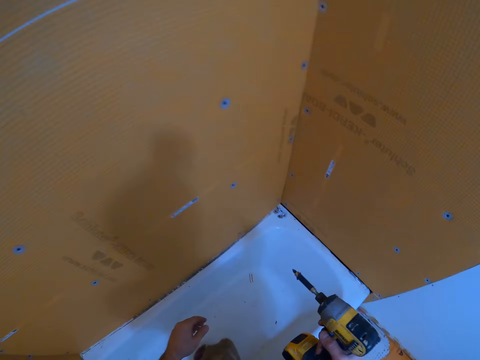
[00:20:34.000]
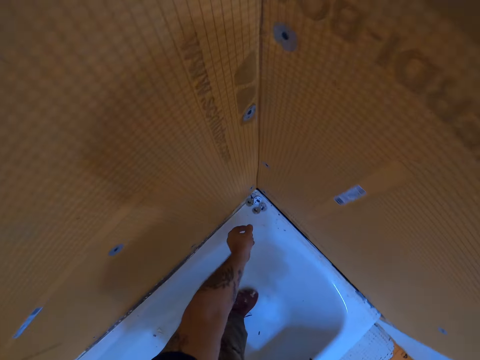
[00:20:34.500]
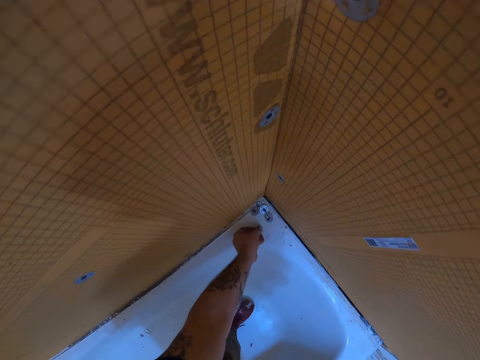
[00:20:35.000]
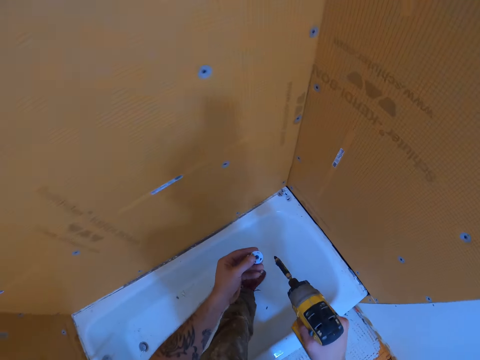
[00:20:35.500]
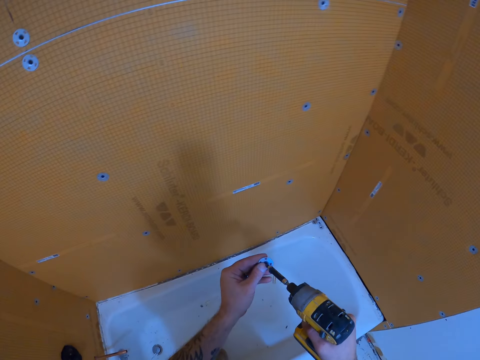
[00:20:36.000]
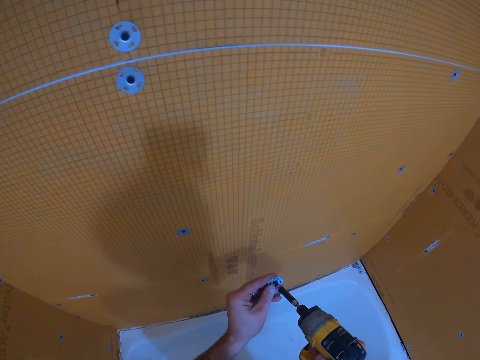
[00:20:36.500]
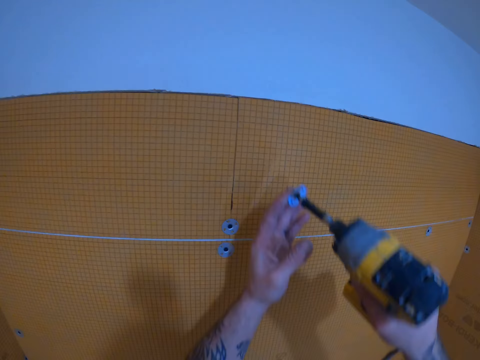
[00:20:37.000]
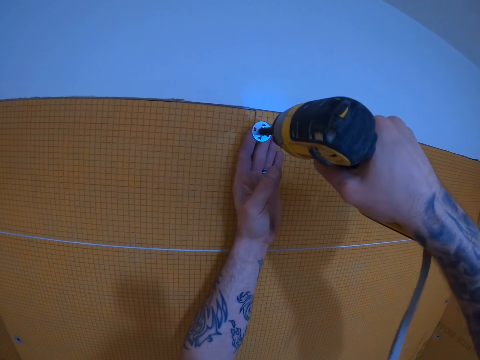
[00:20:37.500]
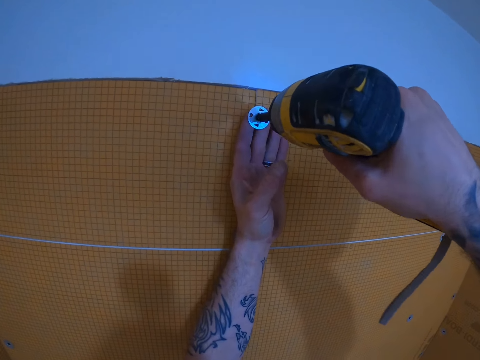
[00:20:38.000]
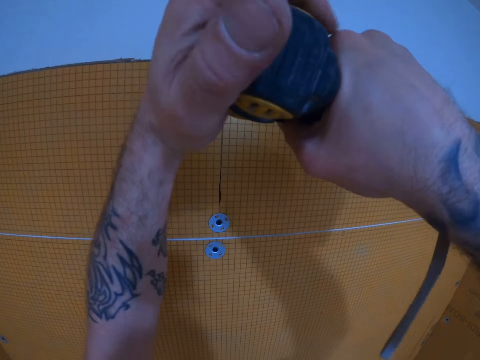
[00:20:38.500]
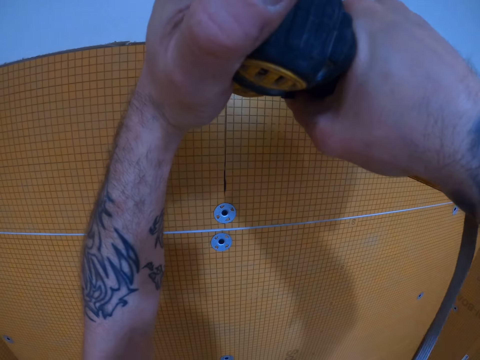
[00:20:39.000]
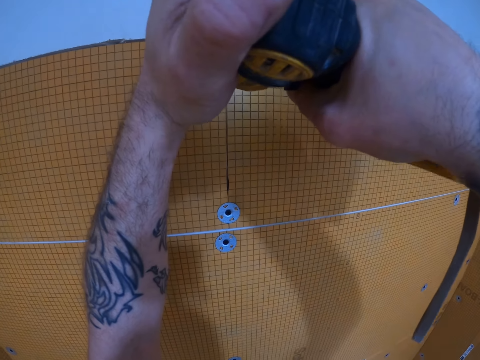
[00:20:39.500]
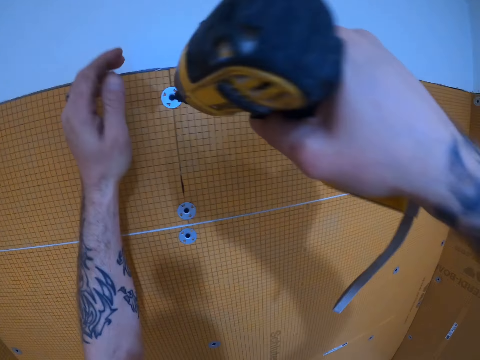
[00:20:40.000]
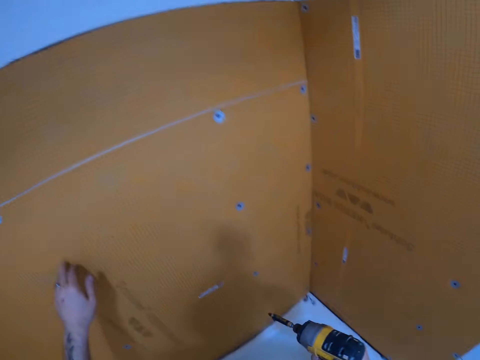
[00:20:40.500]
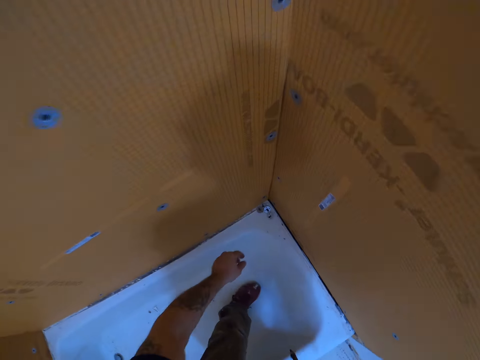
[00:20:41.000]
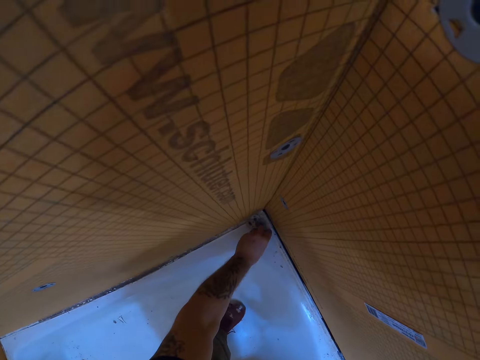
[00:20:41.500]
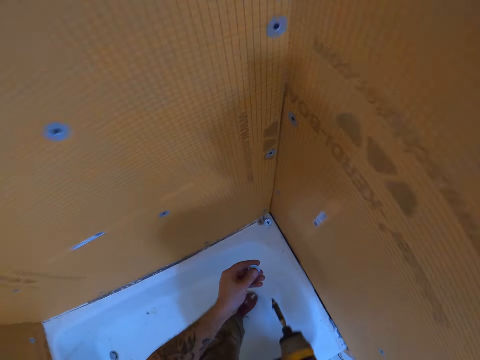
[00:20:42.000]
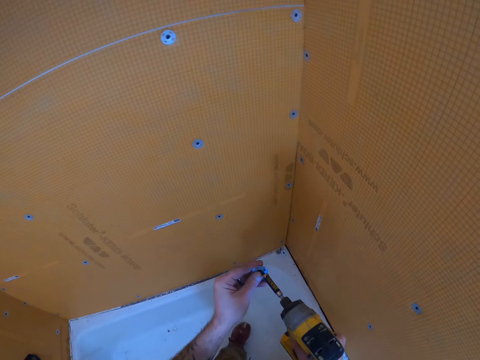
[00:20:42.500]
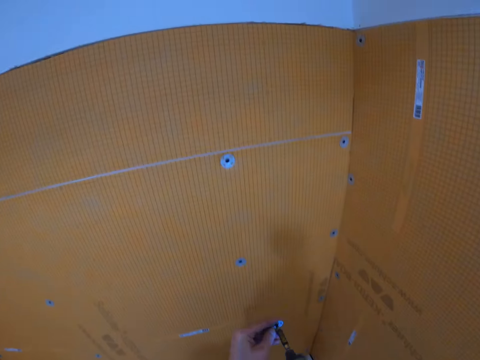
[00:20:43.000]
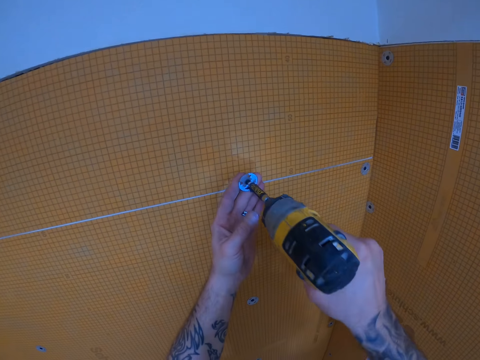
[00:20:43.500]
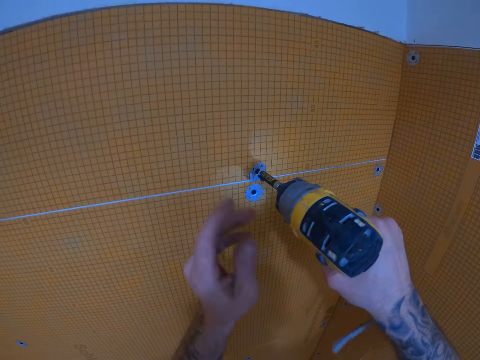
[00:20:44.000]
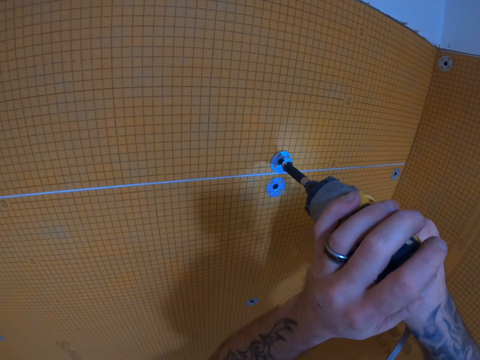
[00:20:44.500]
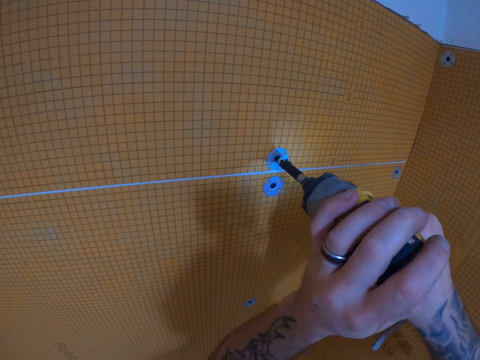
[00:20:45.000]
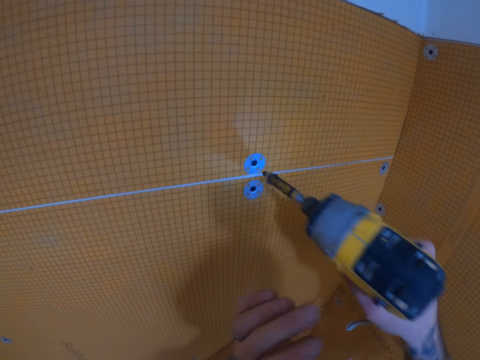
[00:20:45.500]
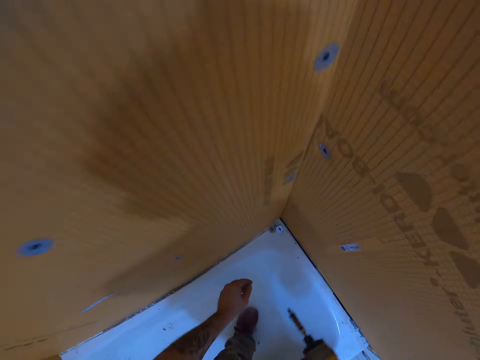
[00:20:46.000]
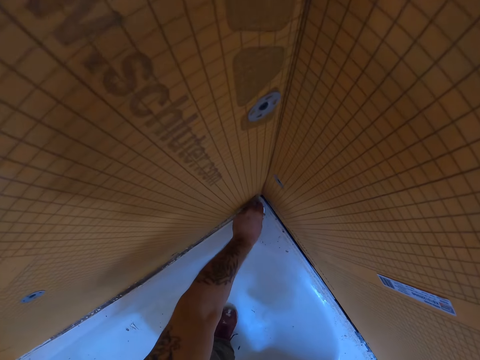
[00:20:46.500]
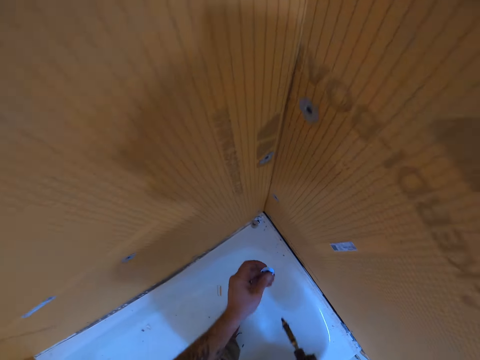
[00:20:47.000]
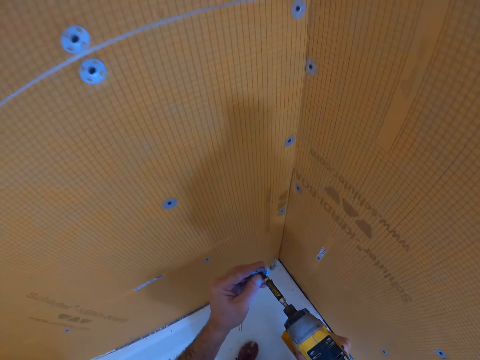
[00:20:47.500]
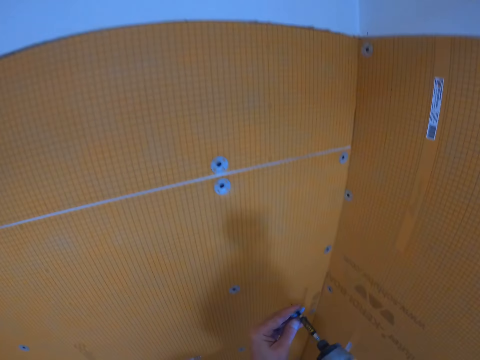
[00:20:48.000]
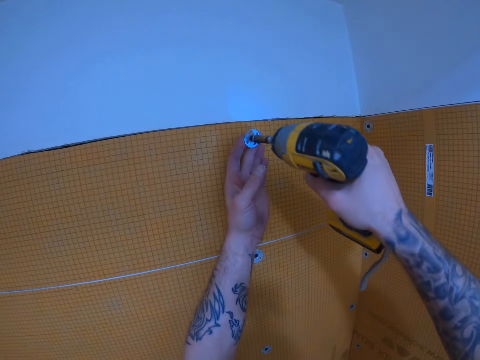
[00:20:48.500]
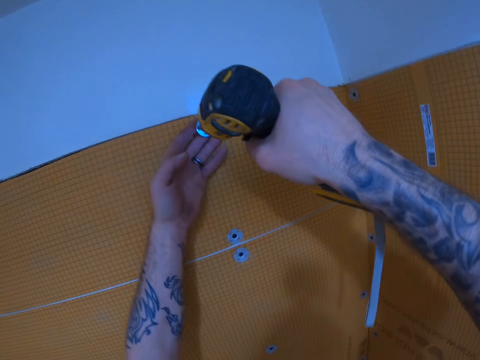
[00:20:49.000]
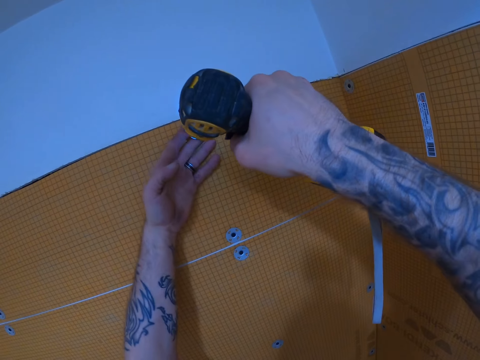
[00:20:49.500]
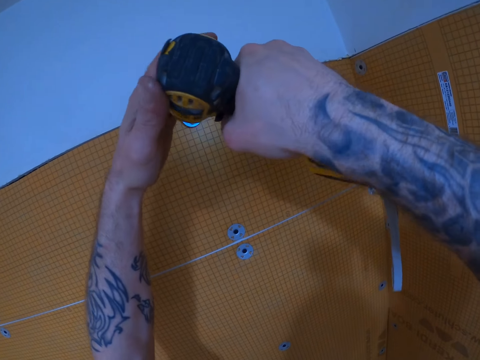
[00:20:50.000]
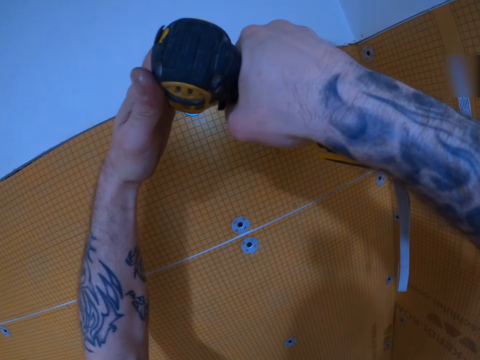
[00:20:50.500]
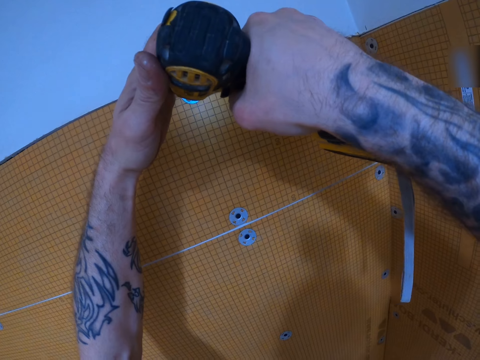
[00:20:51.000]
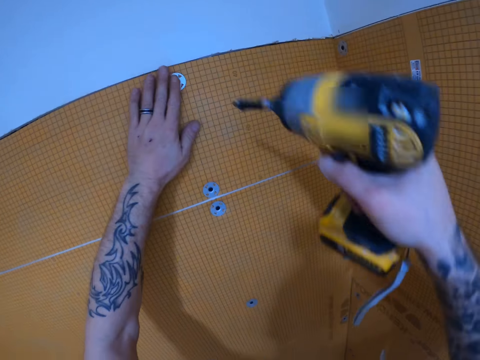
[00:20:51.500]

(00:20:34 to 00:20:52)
The camera wearer picks up another tile backer washer on the bath tub. They insert the tile backer washer to the hand drill. They drill the tile backer washer into the tile backer board. They pick up another tile backer washer on the bath tub. They insert the tile backer washer to the hand drill. They drill the tile backer washer into the tile backer board. They pick up another tile backer washer on the bath tub. They insert the tile backer washer to the hand drill. They drill the tile backer washer into the tile backer board.

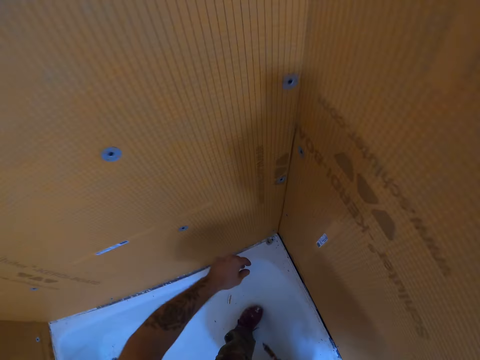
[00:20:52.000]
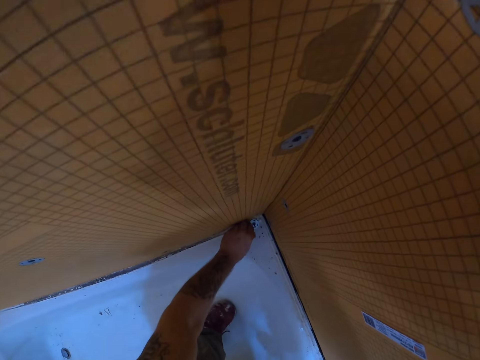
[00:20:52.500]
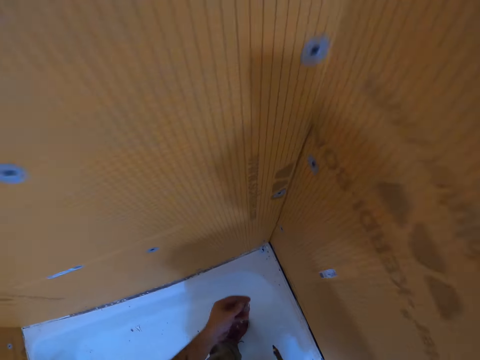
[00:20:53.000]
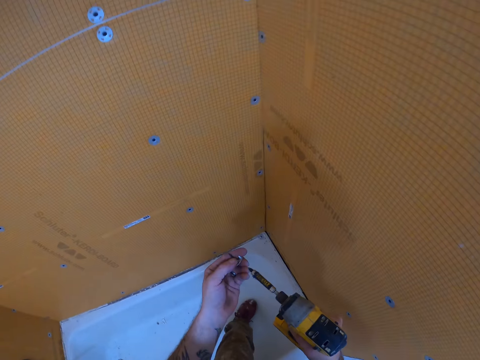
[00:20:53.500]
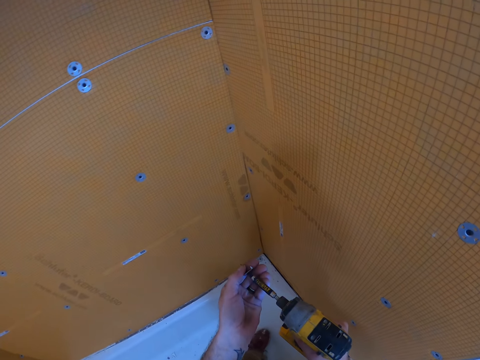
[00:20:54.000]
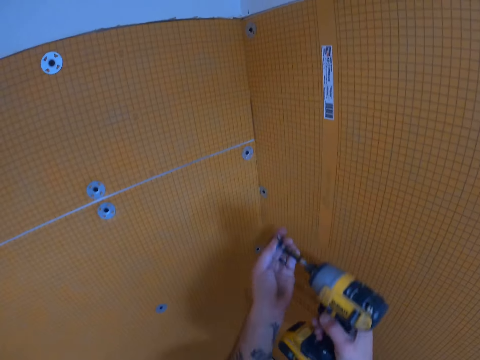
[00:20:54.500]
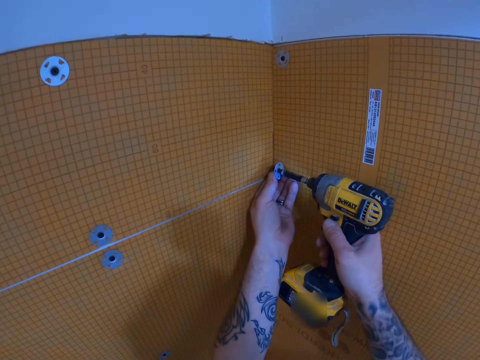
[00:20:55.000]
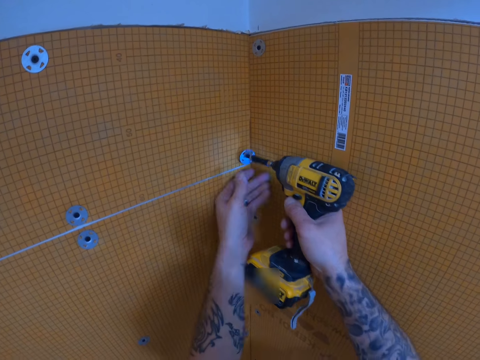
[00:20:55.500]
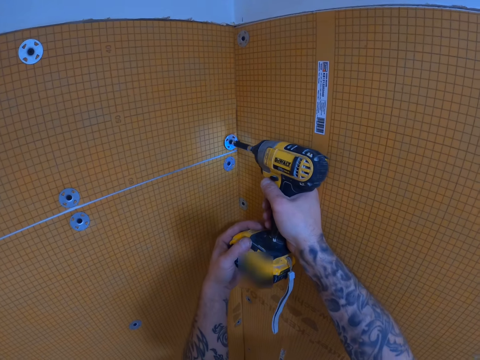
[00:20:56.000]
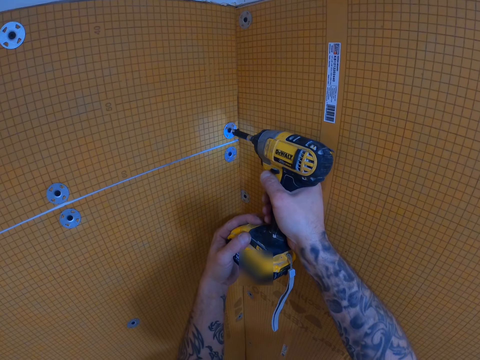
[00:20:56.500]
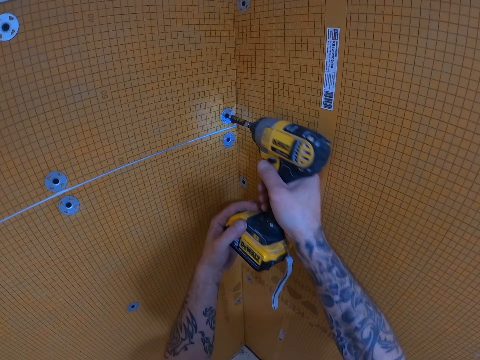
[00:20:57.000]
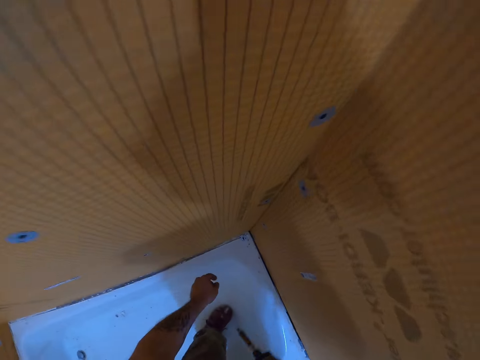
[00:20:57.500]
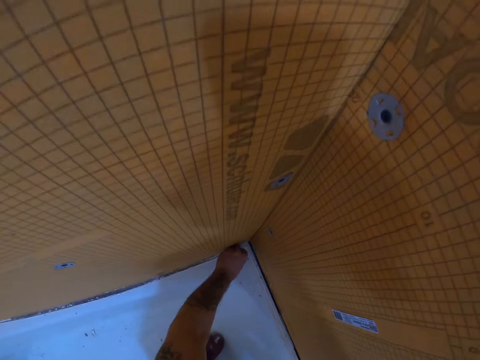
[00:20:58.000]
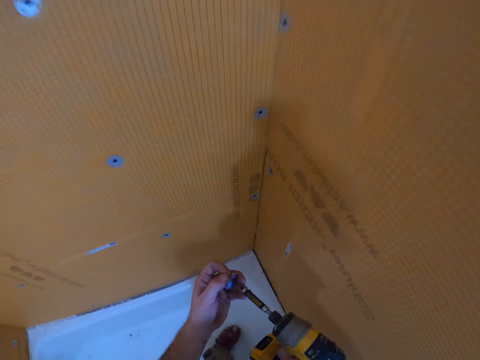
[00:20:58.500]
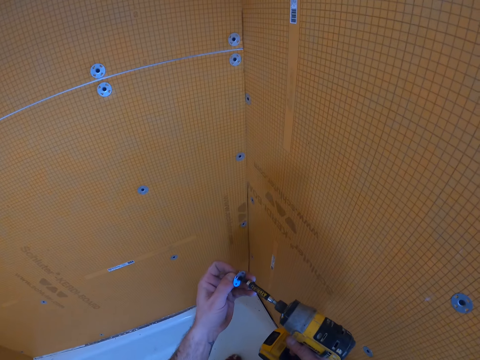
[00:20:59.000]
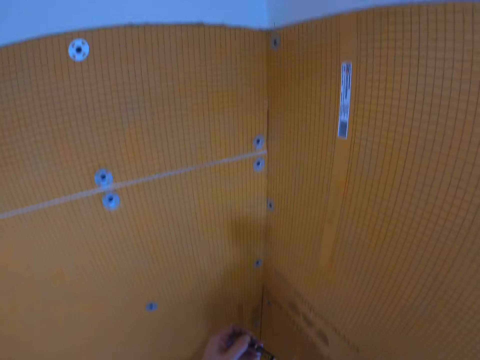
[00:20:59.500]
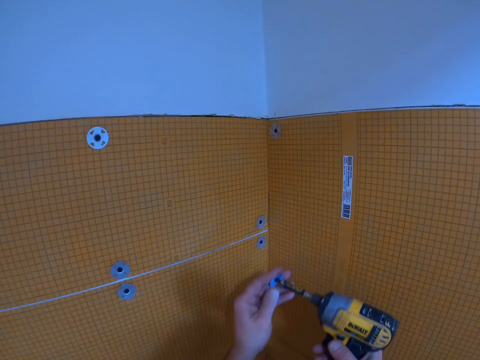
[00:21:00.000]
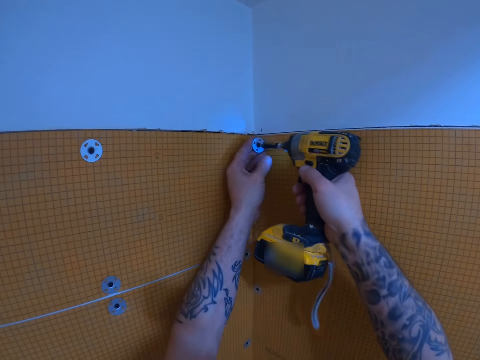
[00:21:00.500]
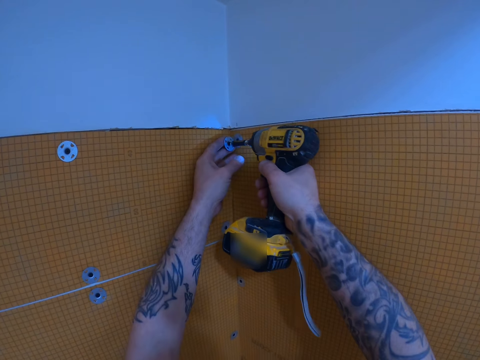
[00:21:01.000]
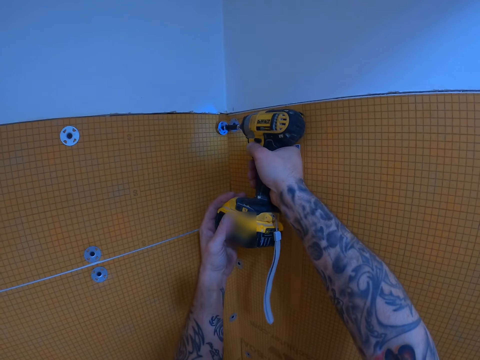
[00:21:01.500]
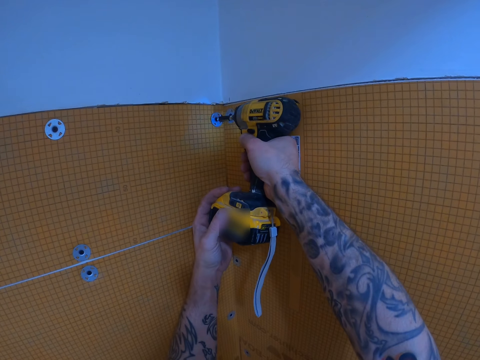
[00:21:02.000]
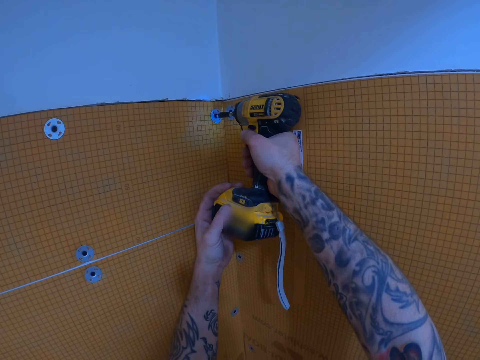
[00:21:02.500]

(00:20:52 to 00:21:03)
The camera wearer picks up another tile backer washer on the bath tub. They insert the tile backer washer to the hand drill. They drill the tile backer washer into the tile backer board. They pick up another tile backer washer on the bath tub. They insert the tile backer washer to the hand drill. They drill the tile backer washer into the tile backer board.
